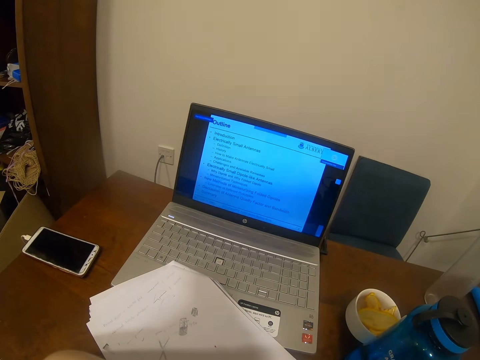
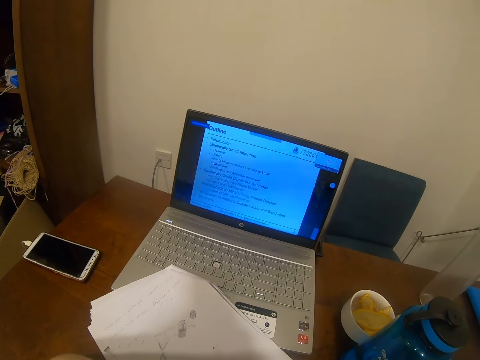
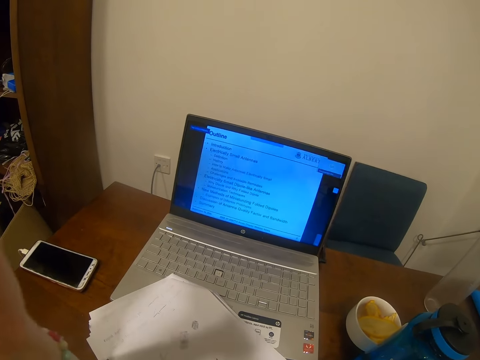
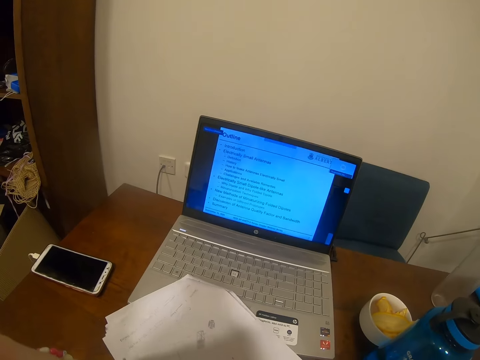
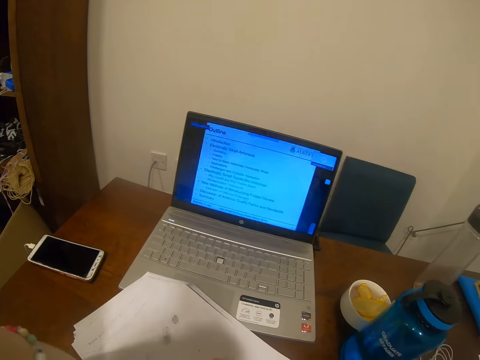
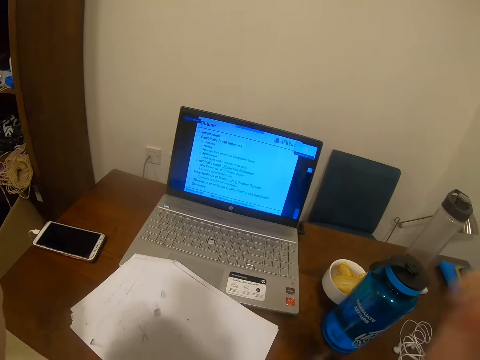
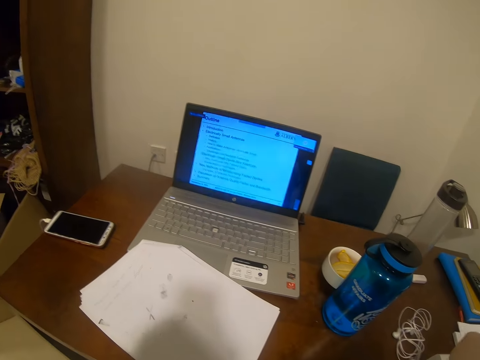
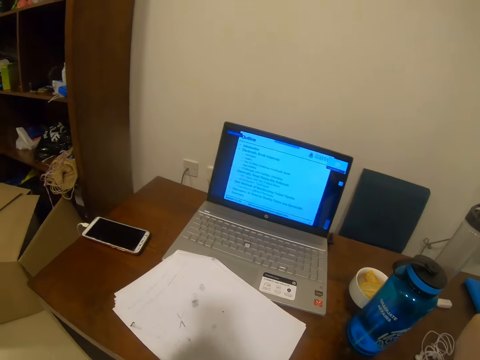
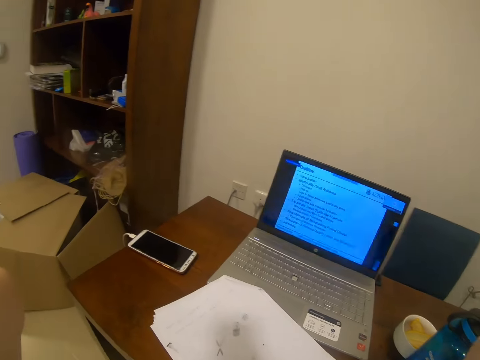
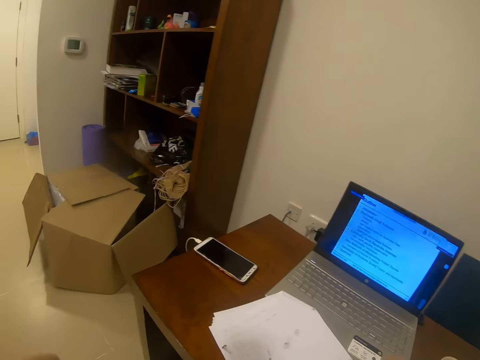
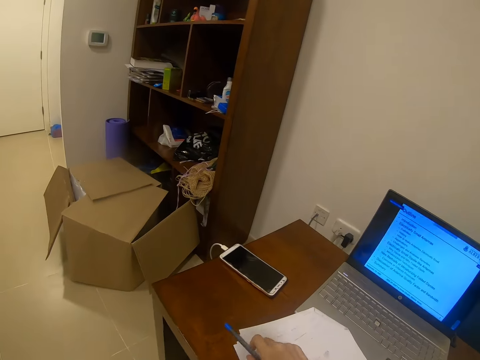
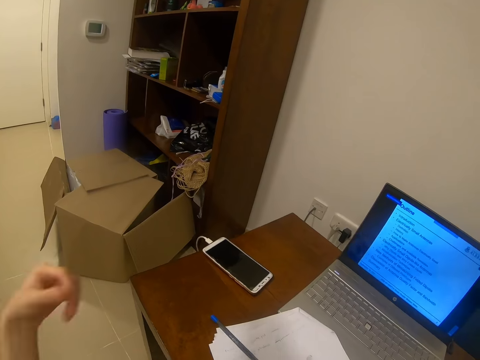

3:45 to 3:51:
The camera wearer touches the paper. She raises her hand. She puts the pen on the paper on the table.

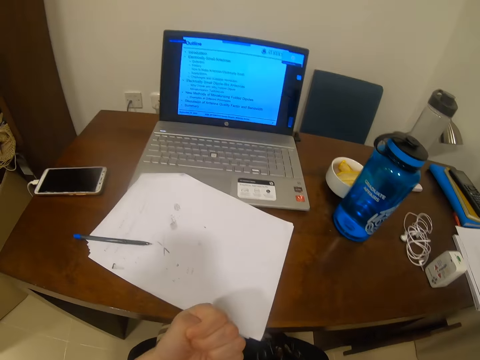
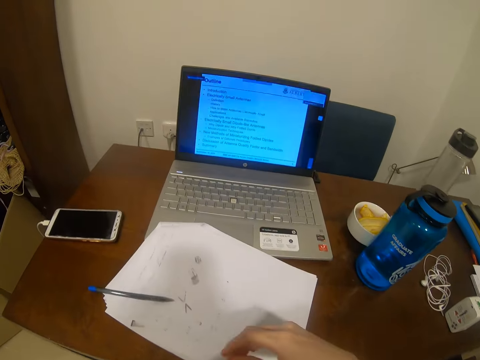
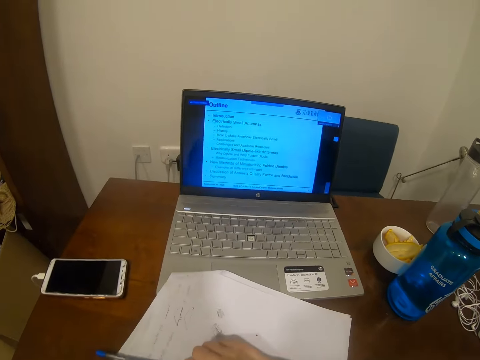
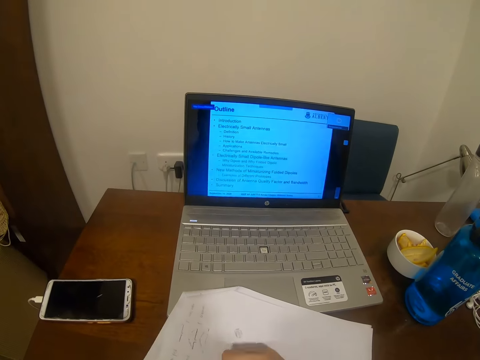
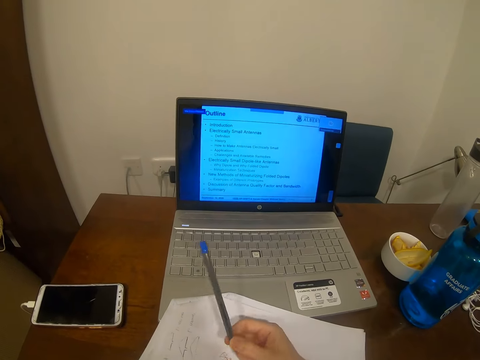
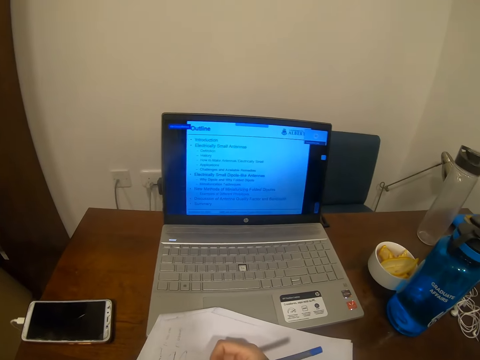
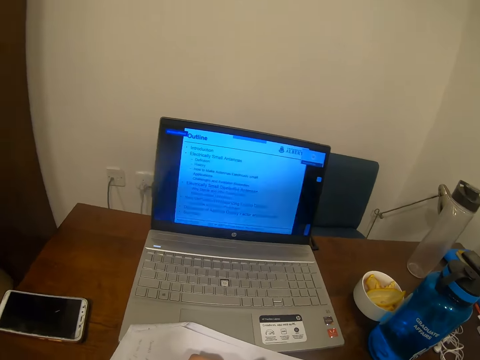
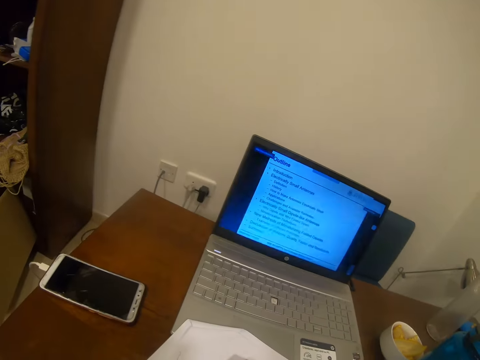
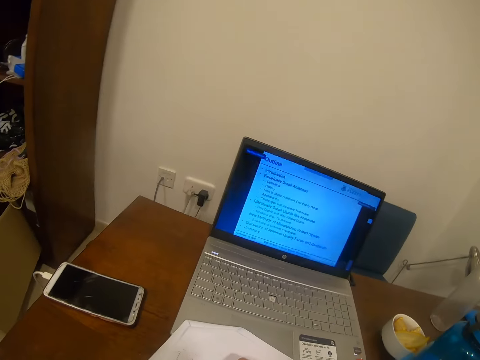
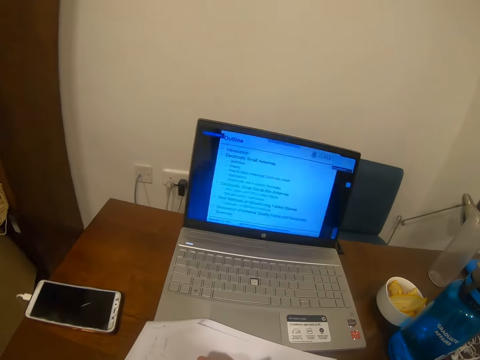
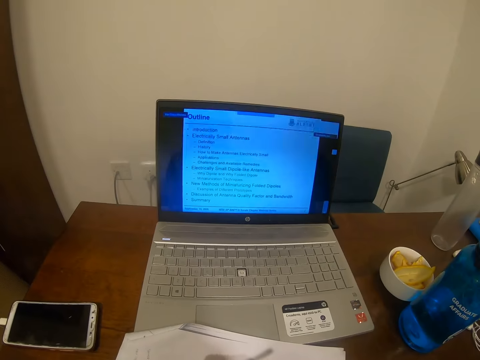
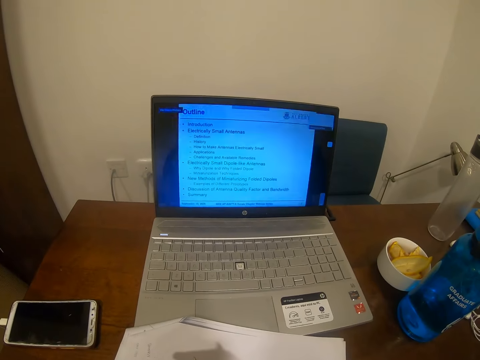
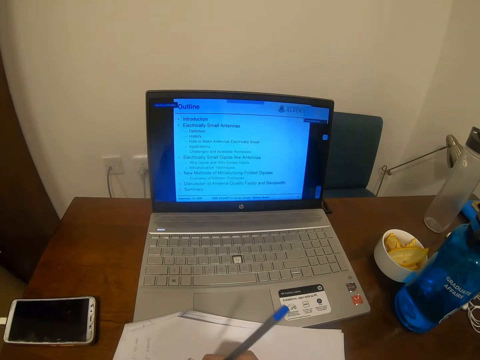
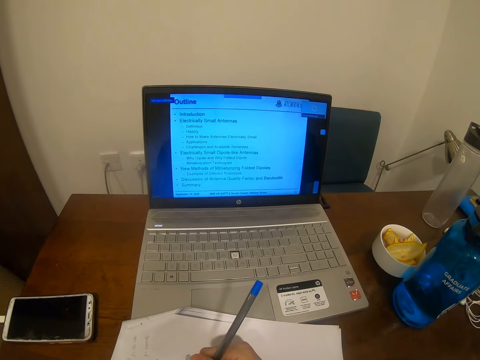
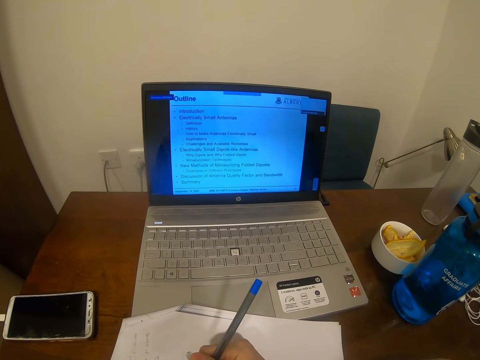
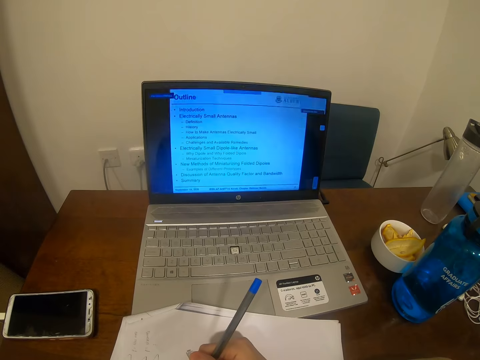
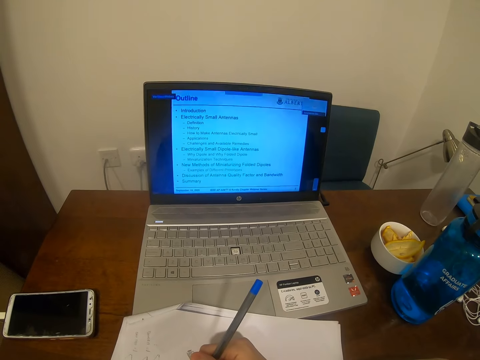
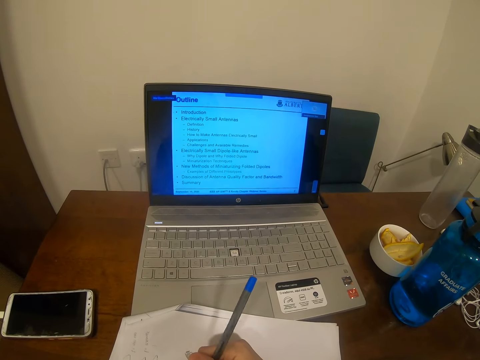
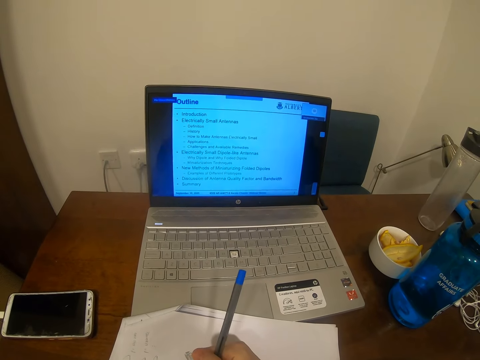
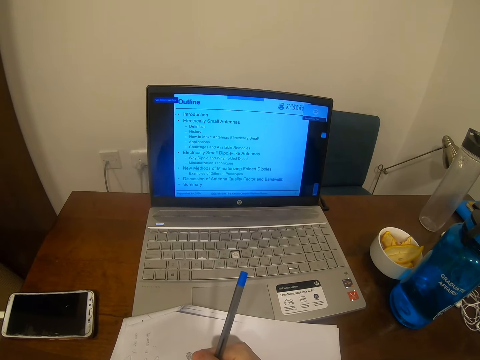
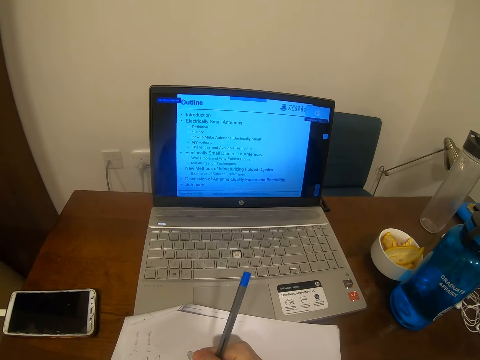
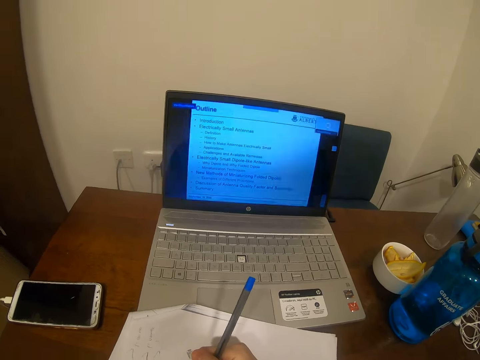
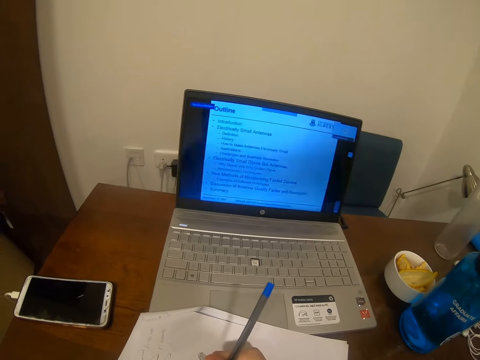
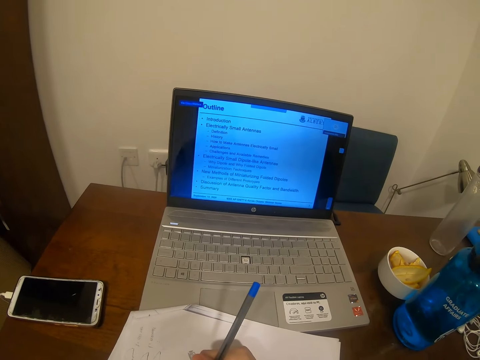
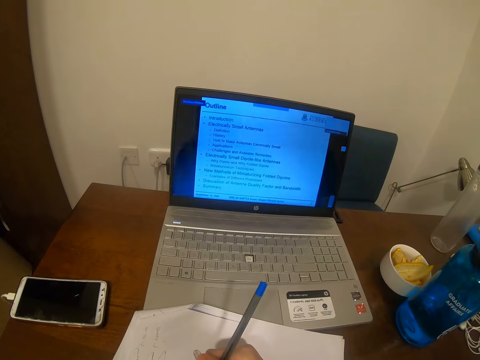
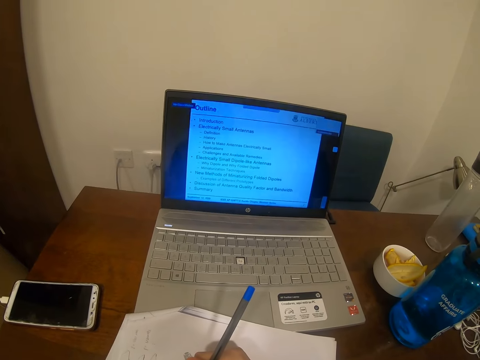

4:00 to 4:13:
The camera wearer picks up the pen with her right hand. She uses the laptop.

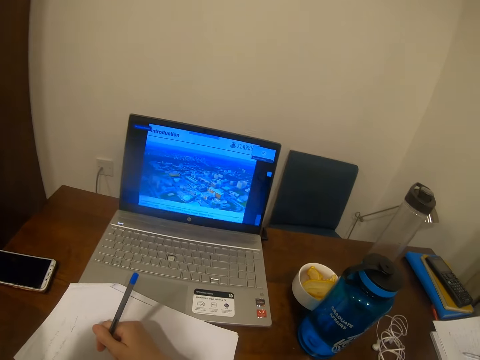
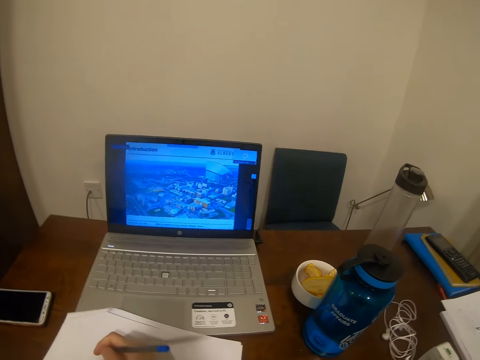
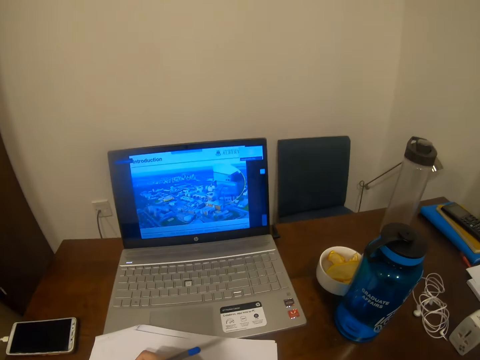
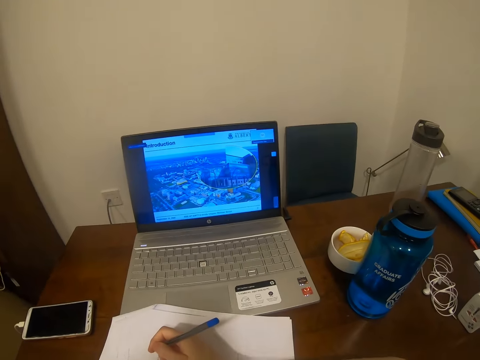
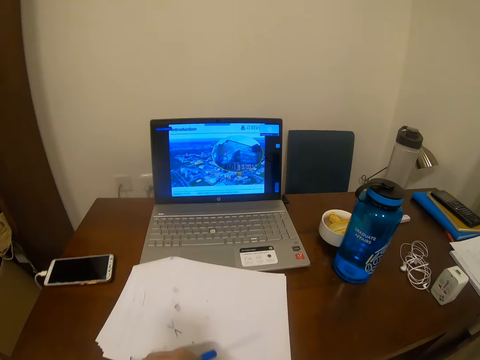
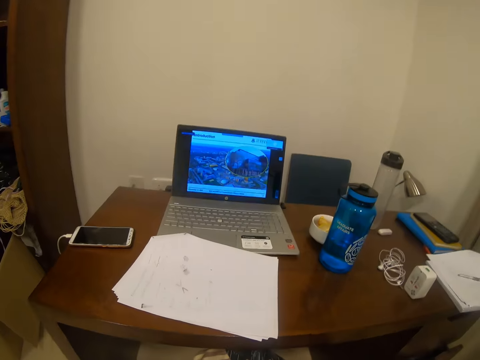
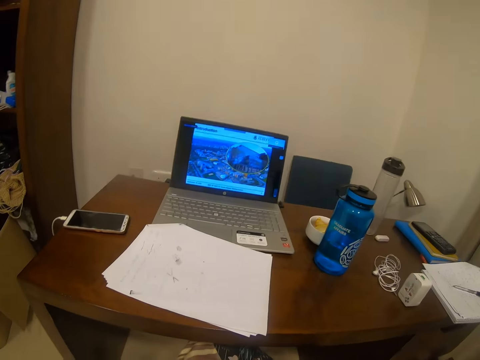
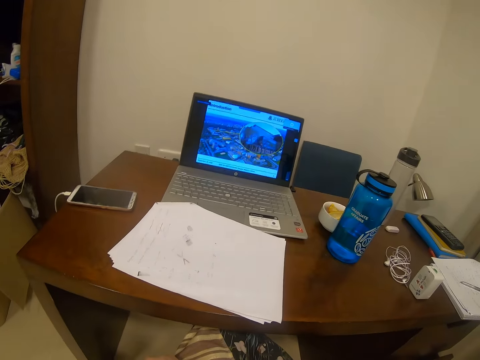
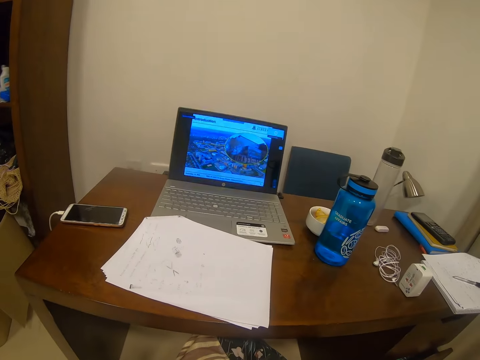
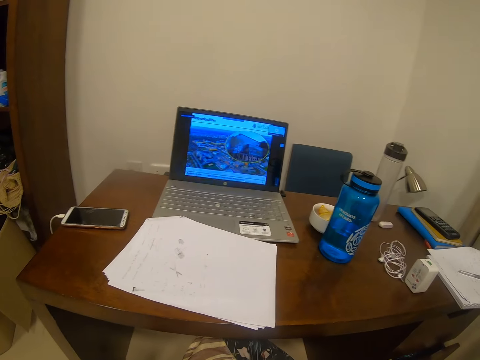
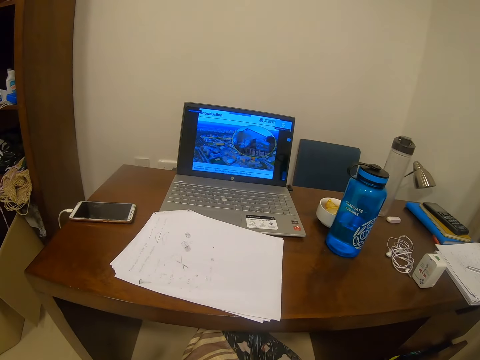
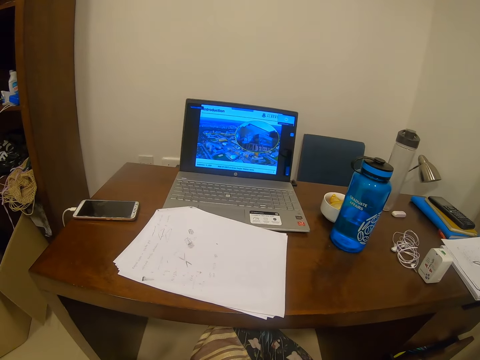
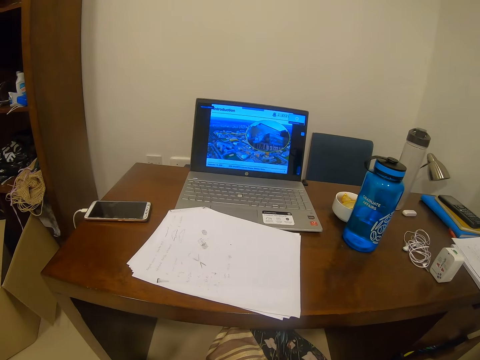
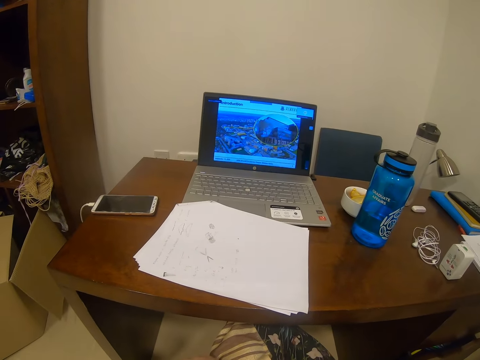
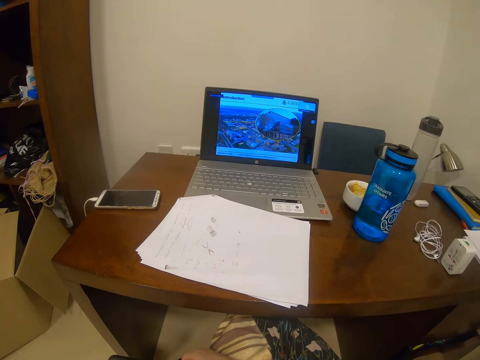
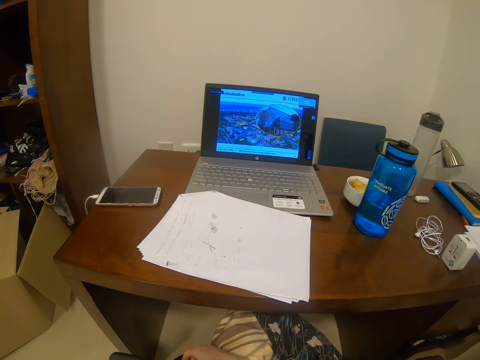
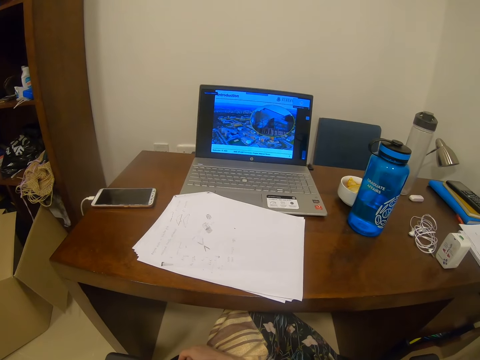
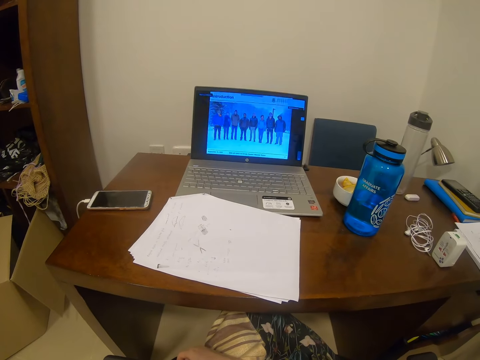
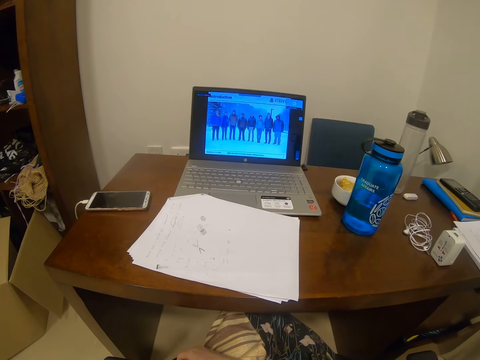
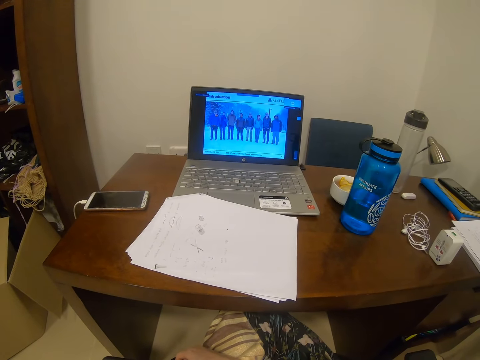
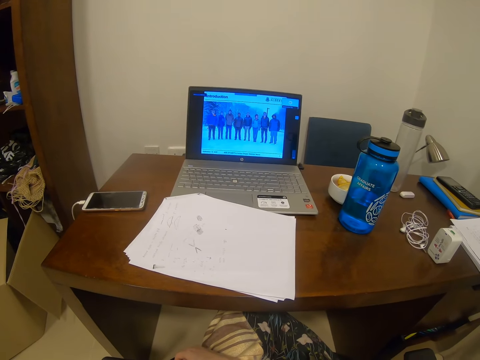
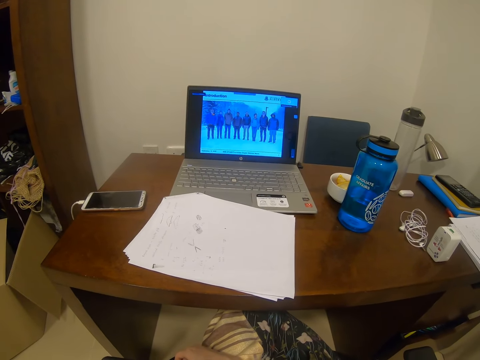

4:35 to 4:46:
The camera wearer withdraws his hand from the paper.
